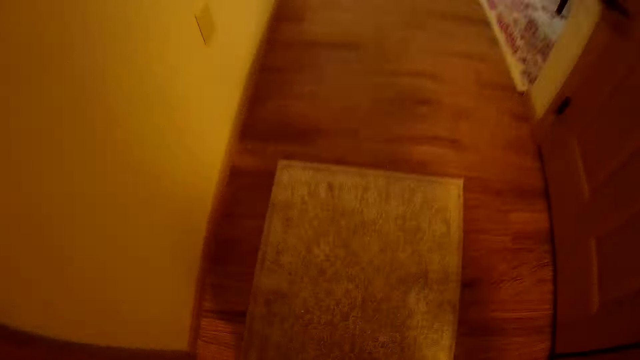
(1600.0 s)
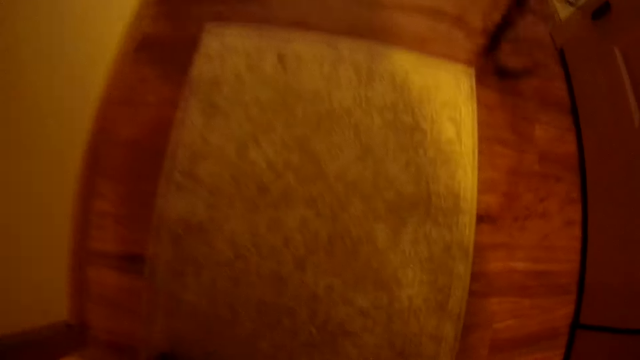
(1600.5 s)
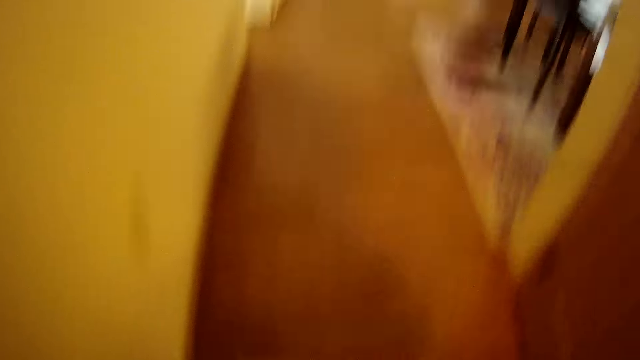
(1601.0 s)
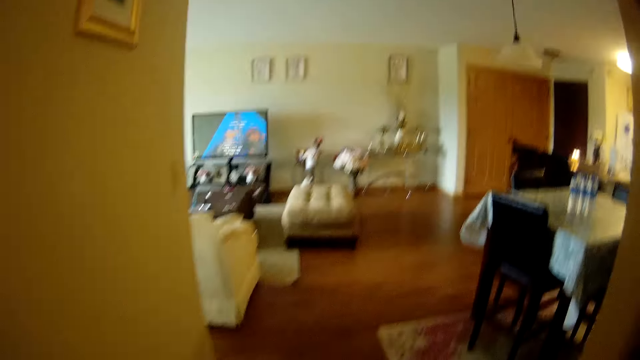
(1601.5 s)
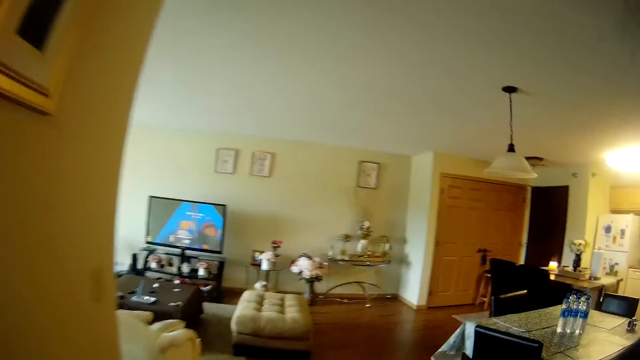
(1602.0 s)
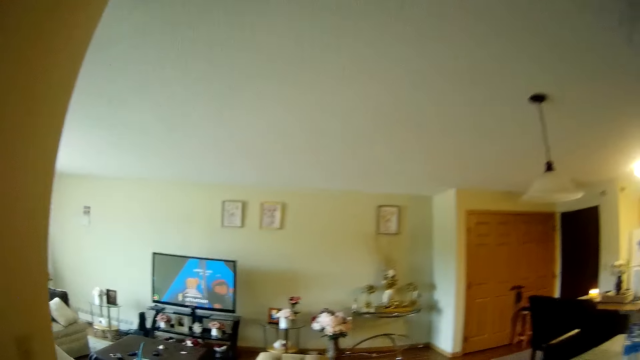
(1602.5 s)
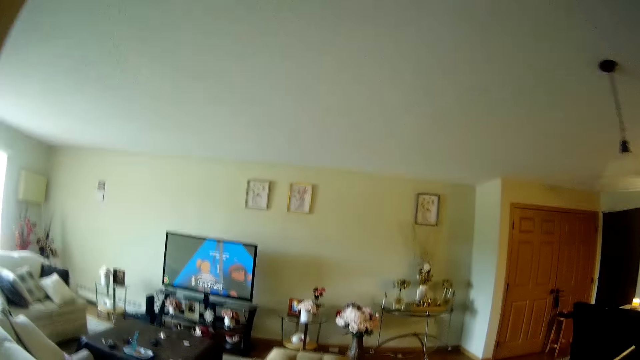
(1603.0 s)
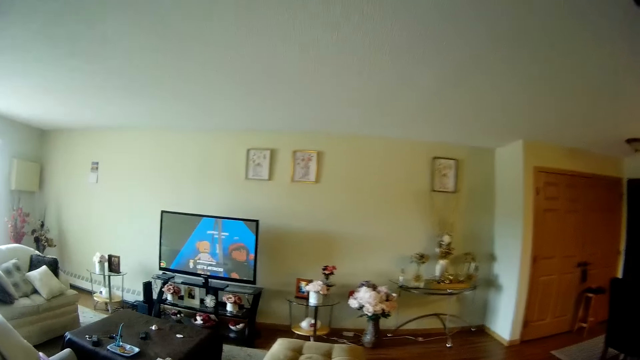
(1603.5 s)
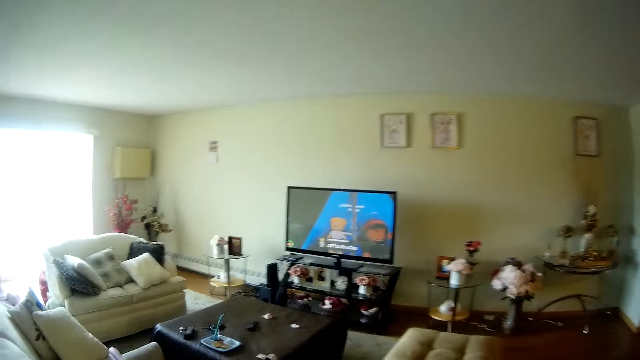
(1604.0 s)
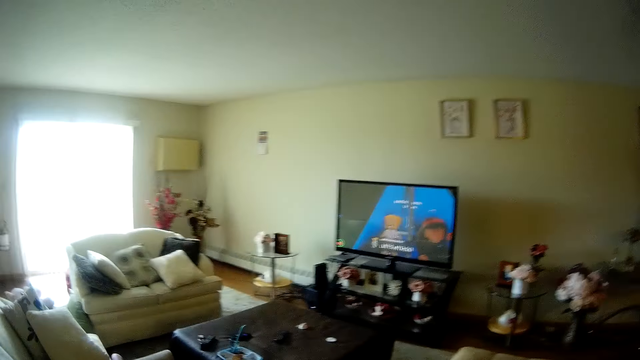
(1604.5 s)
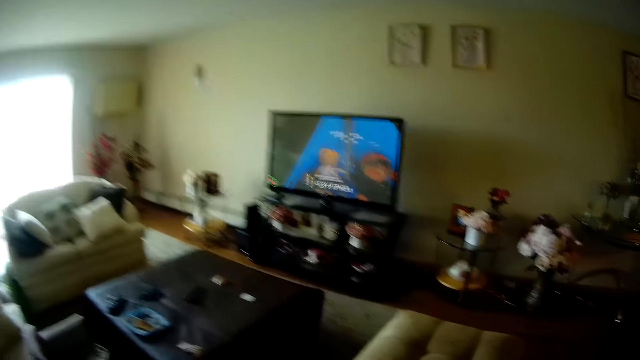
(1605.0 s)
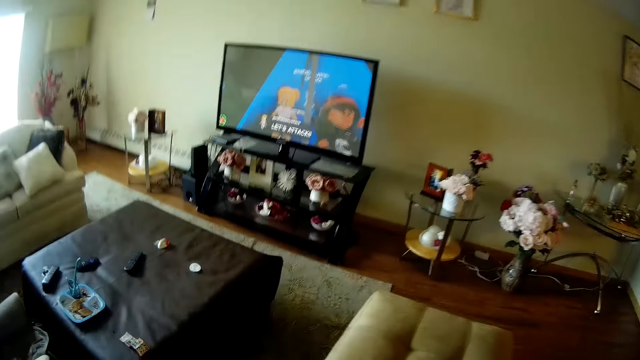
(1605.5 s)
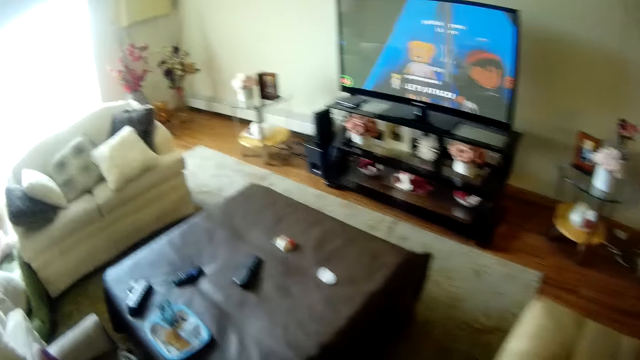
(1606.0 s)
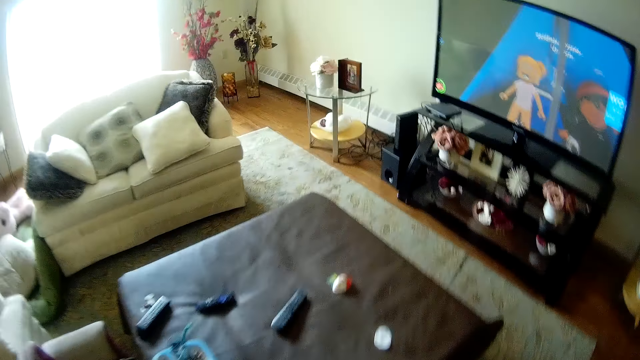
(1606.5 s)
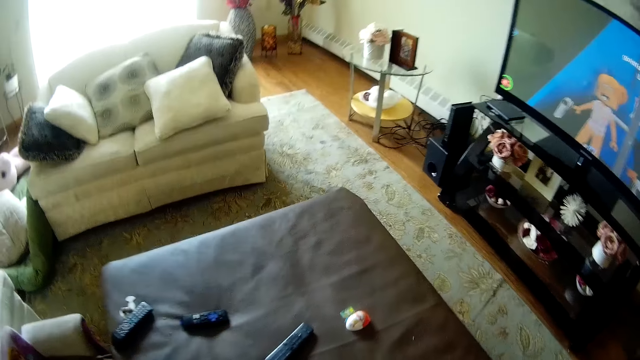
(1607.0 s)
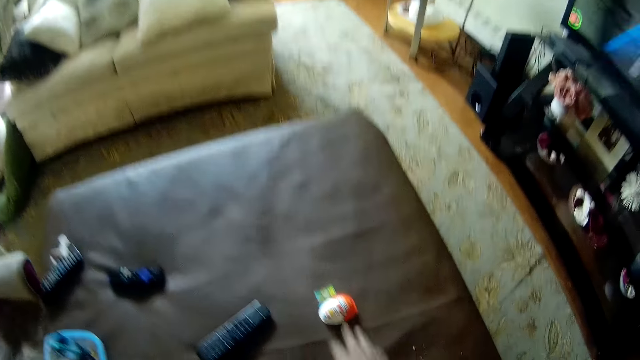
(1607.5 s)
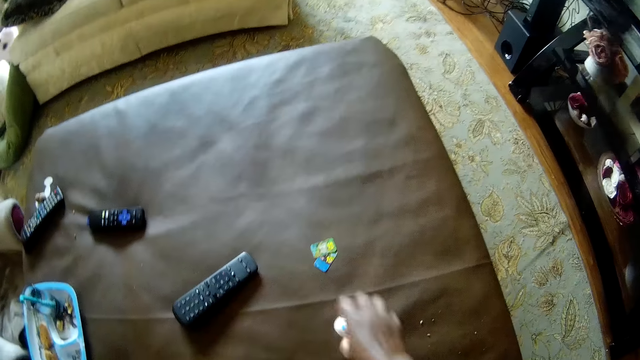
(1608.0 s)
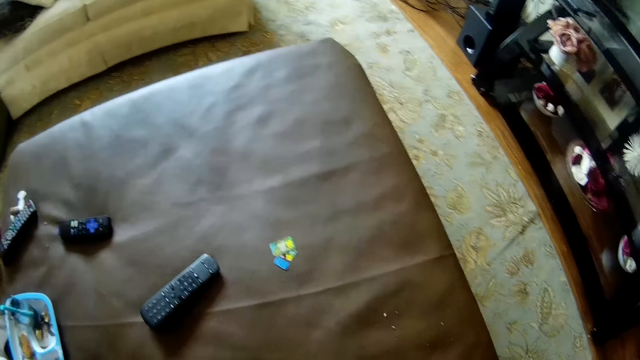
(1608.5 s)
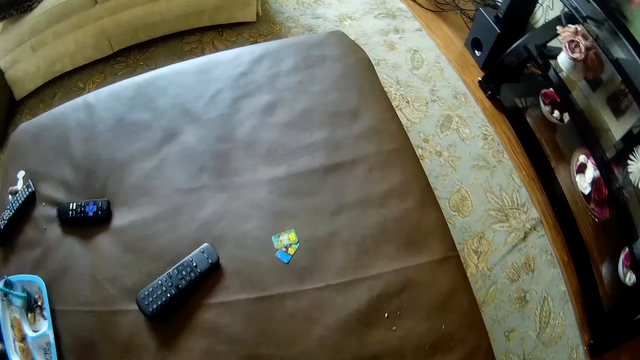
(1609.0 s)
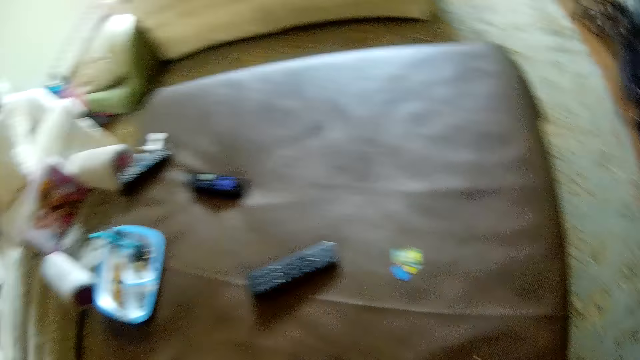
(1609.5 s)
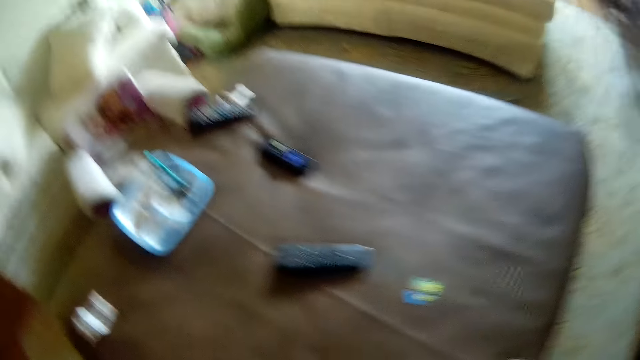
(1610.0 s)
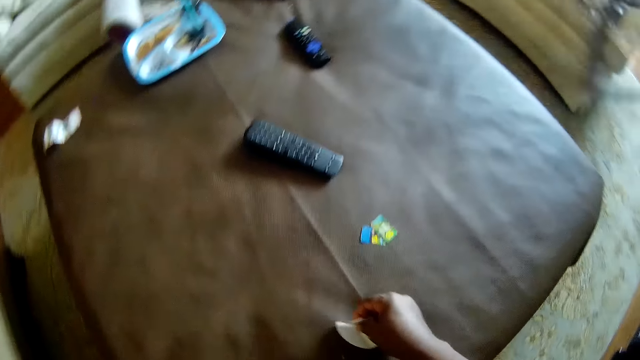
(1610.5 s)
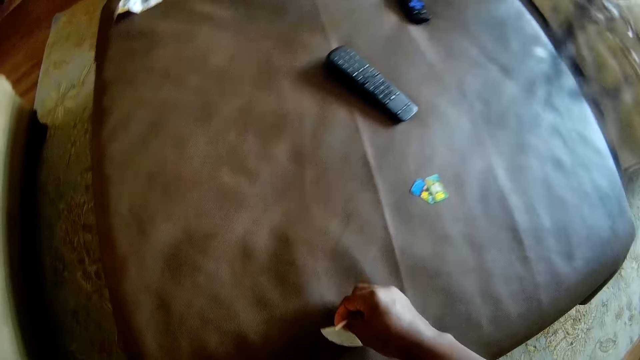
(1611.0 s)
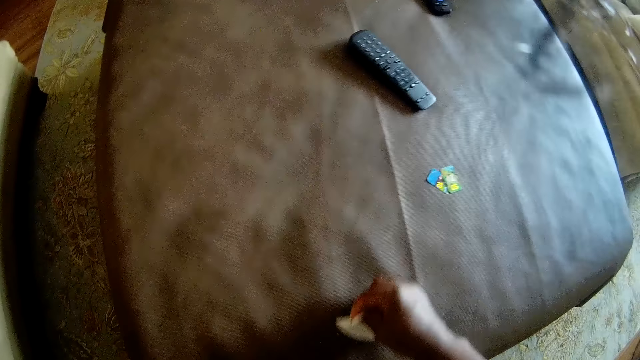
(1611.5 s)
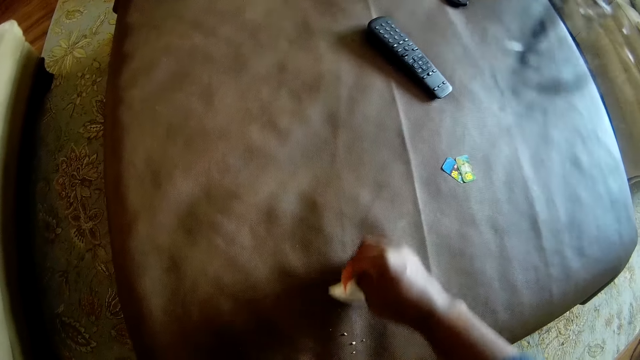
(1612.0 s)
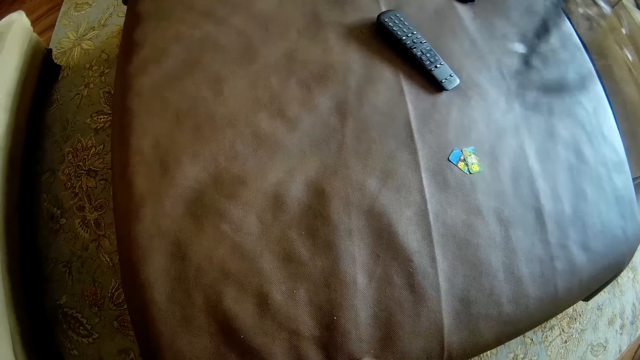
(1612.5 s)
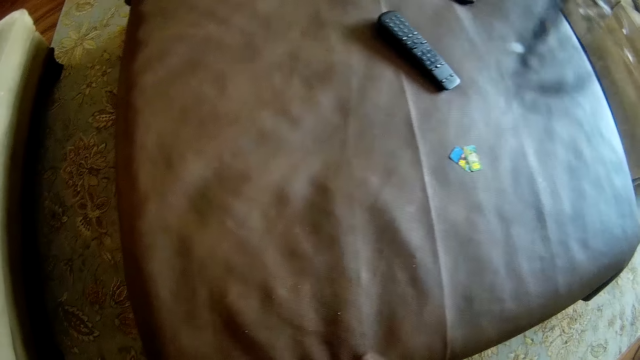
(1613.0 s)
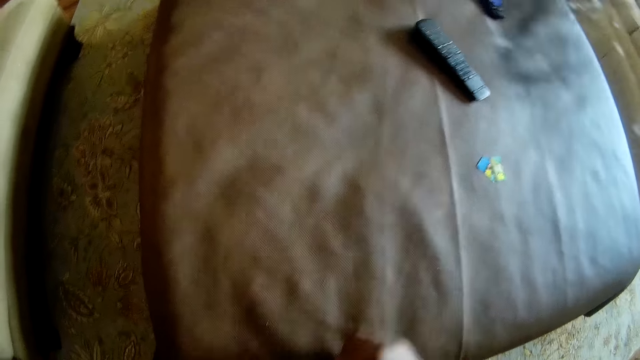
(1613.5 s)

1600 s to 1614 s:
The camera wearer picks a toy from the living room table with her right hand. She cleans off some crumbs from the table with a paper towel in her right hand.

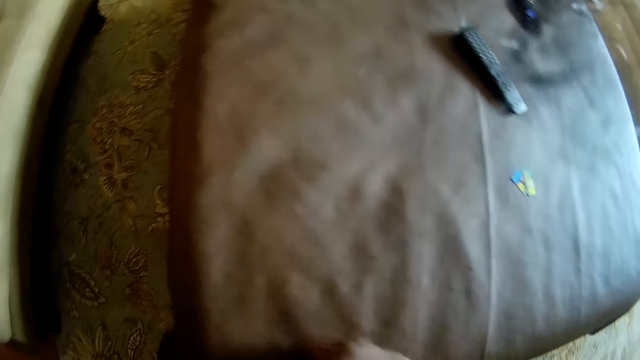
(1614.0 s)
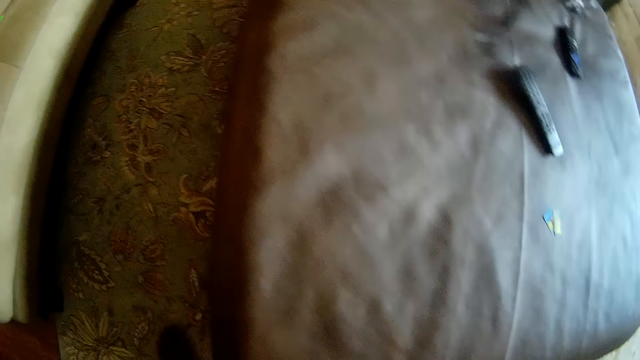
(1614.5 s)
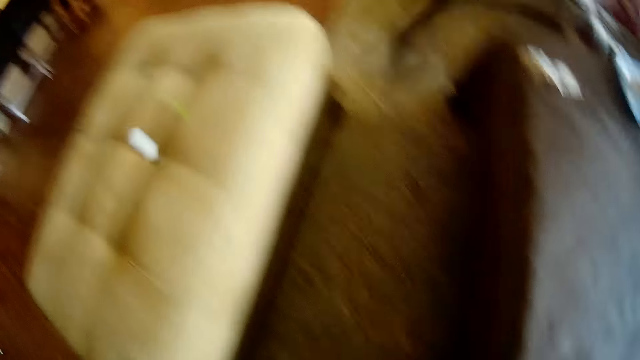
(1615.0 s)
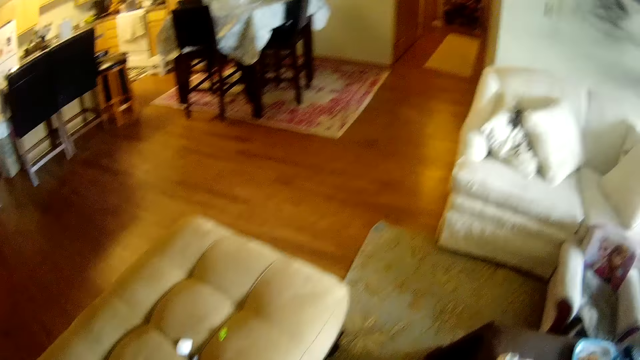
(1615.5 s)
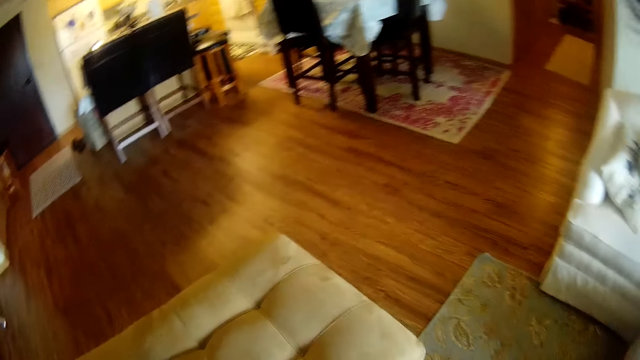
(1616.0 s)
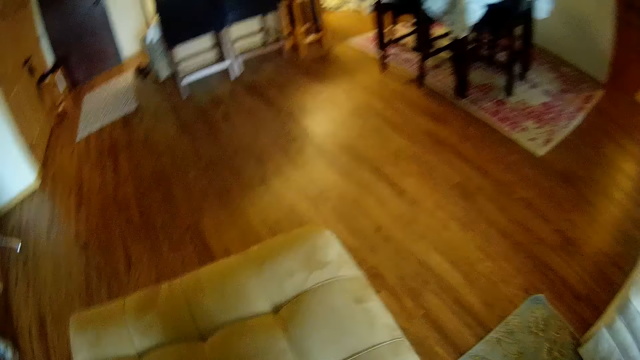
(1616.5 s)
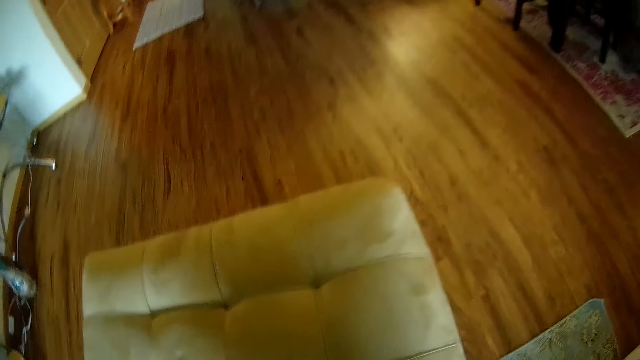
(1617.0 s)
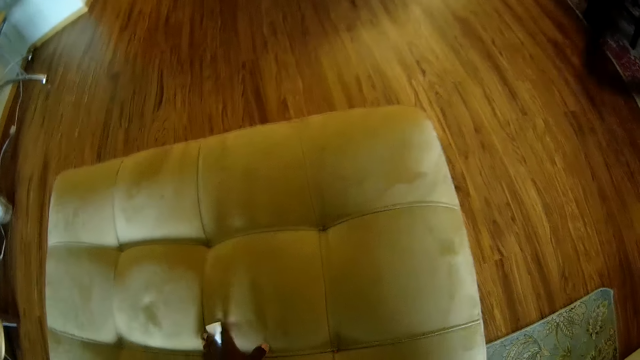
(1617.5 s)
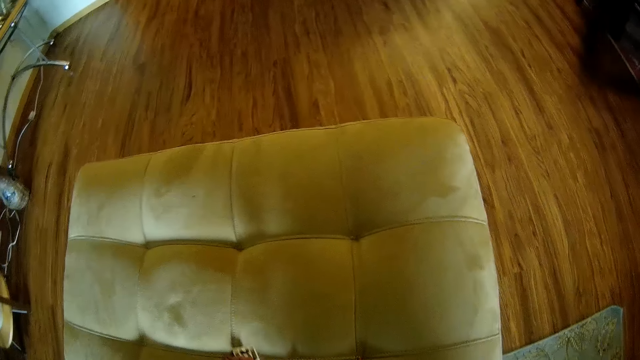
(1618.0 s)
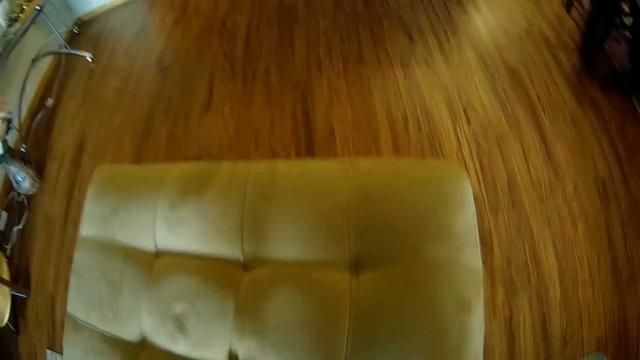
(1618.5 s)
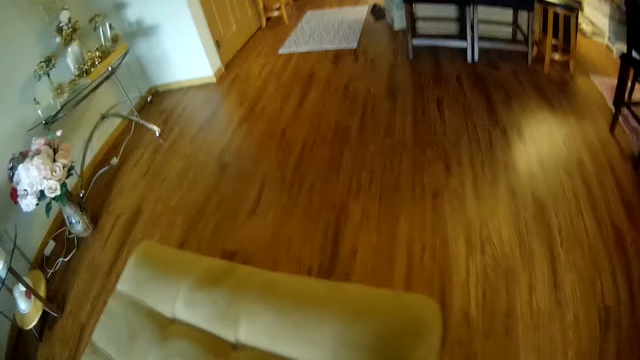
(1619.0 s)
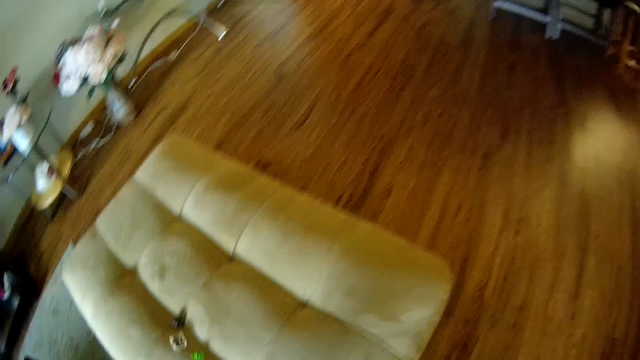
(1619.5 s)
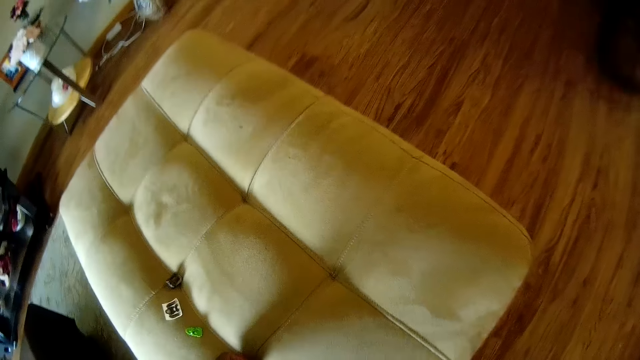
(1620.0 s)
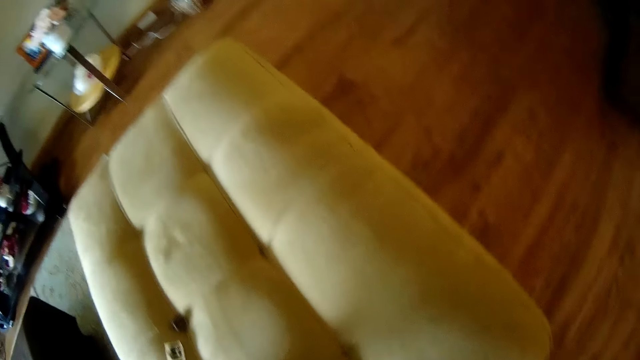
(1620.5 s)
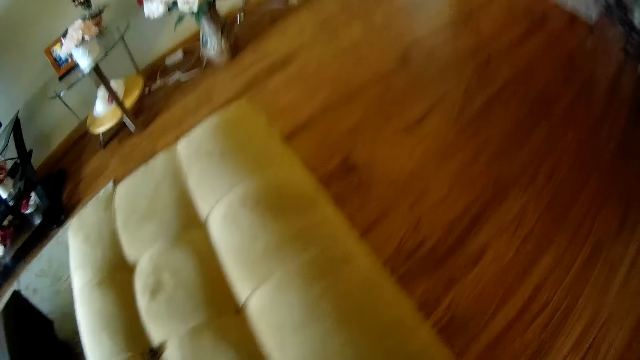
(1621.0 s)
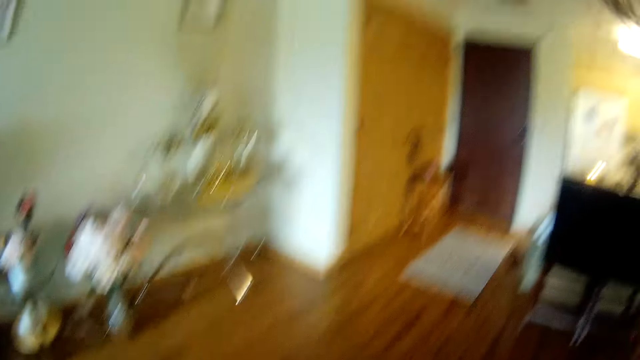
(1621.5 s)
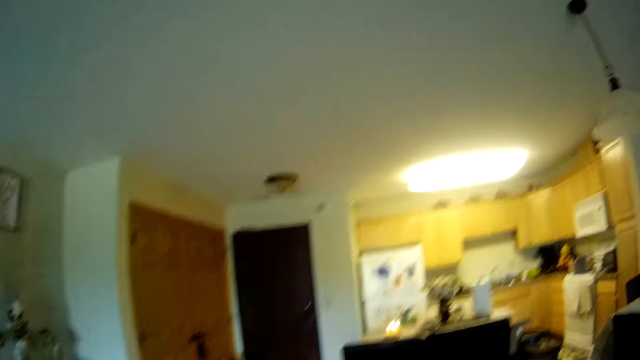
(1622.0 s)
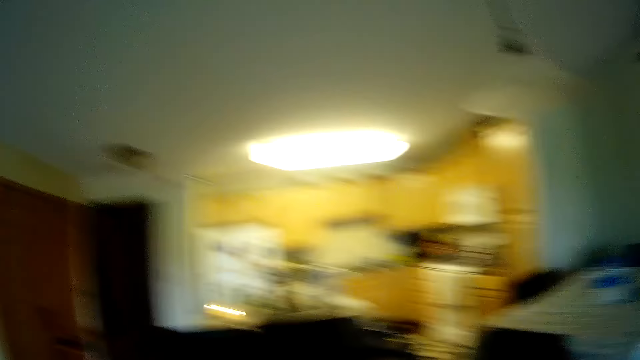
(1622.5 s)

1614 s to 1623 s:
The camera wearer picks a piece of paper from a chair with her right hand.
